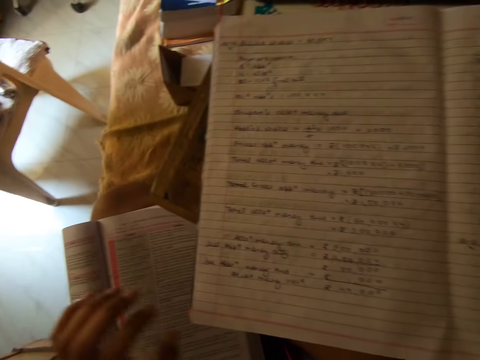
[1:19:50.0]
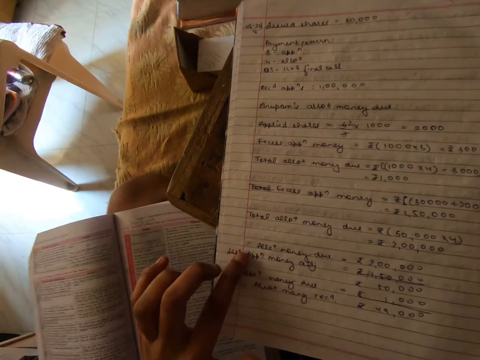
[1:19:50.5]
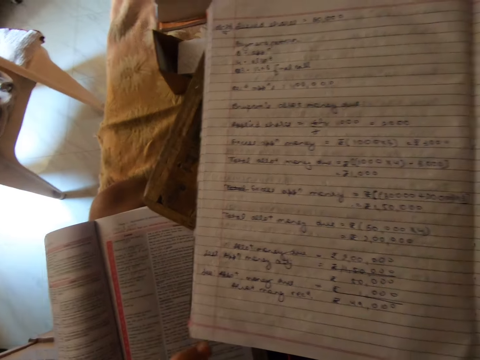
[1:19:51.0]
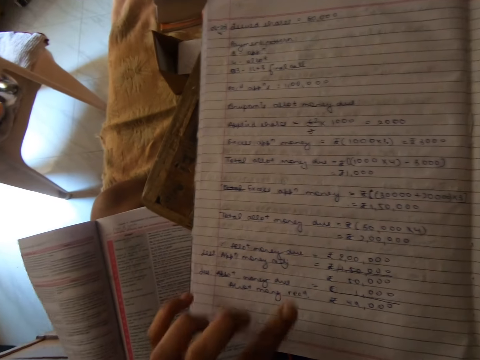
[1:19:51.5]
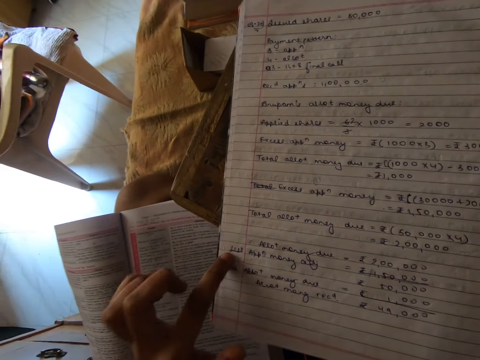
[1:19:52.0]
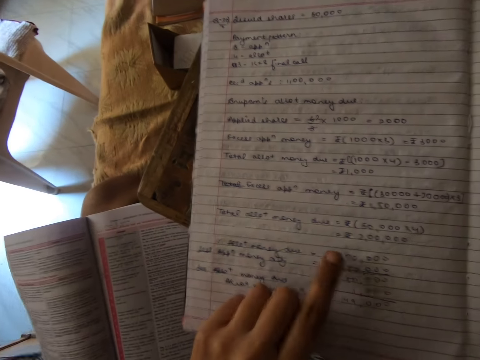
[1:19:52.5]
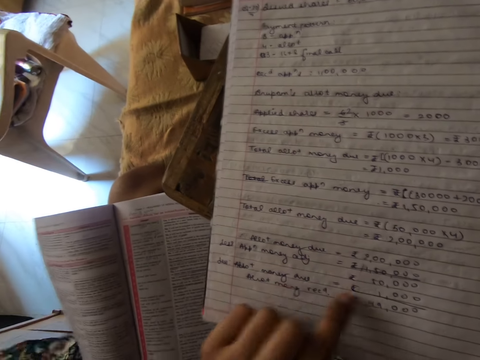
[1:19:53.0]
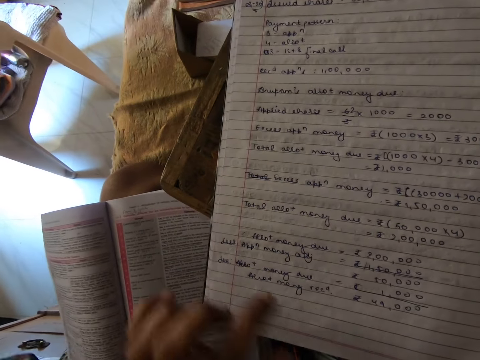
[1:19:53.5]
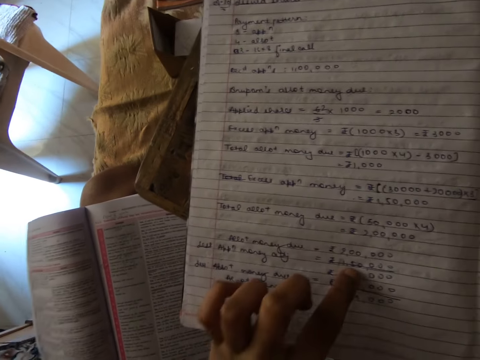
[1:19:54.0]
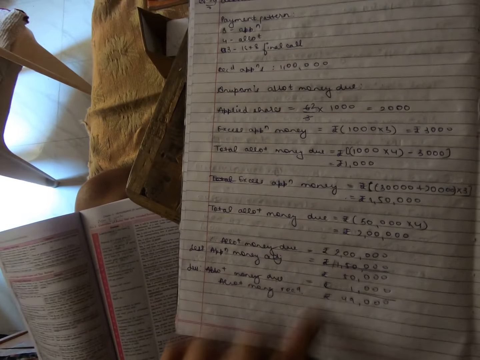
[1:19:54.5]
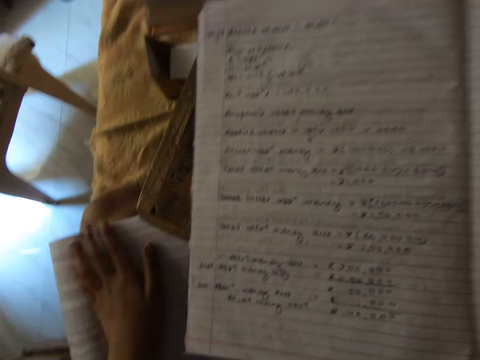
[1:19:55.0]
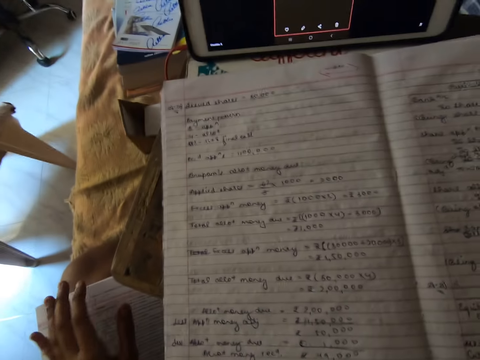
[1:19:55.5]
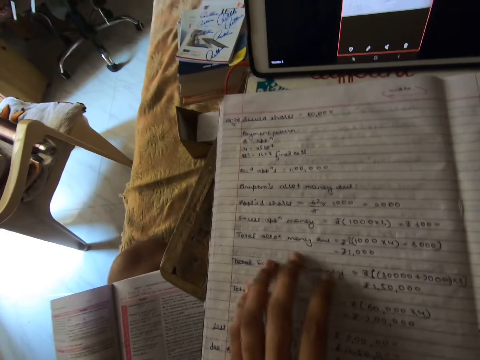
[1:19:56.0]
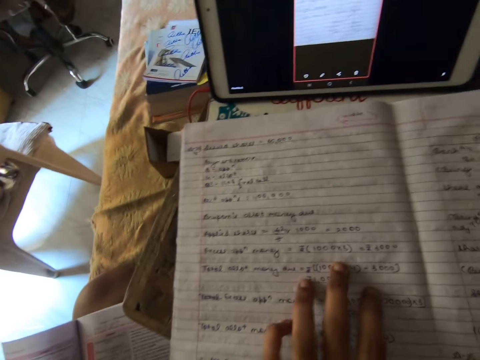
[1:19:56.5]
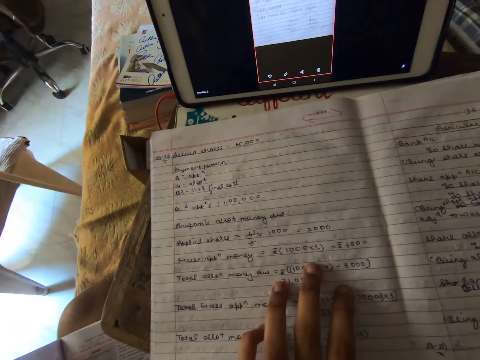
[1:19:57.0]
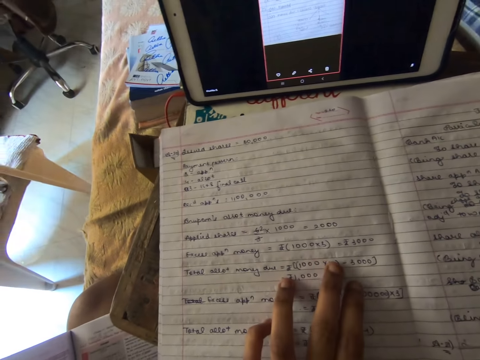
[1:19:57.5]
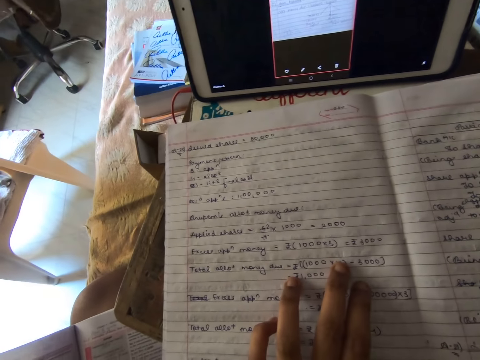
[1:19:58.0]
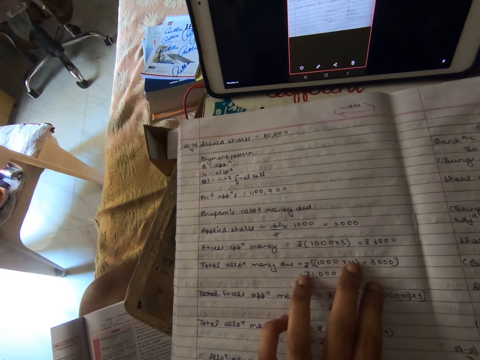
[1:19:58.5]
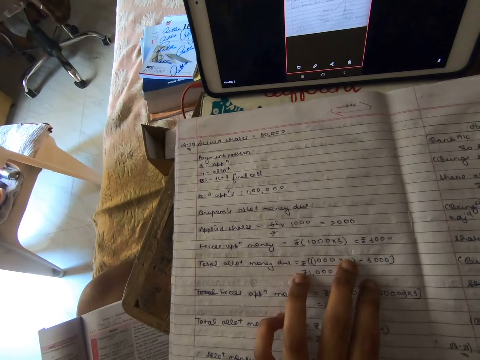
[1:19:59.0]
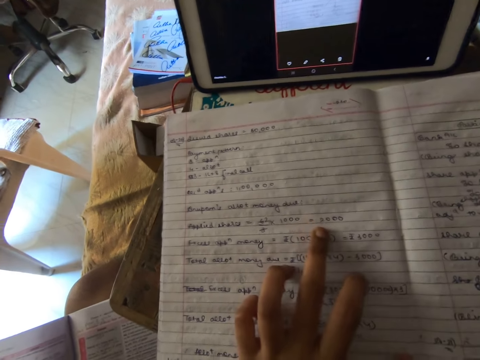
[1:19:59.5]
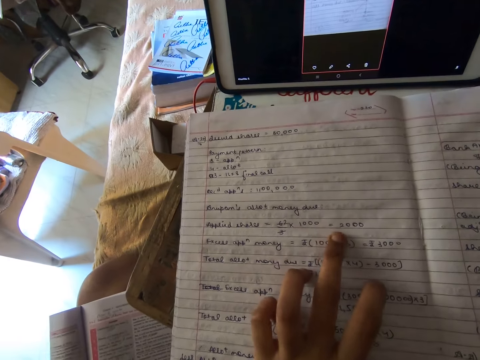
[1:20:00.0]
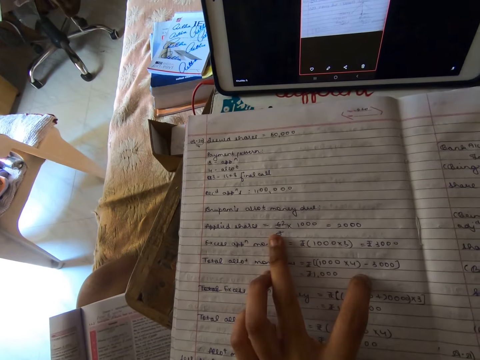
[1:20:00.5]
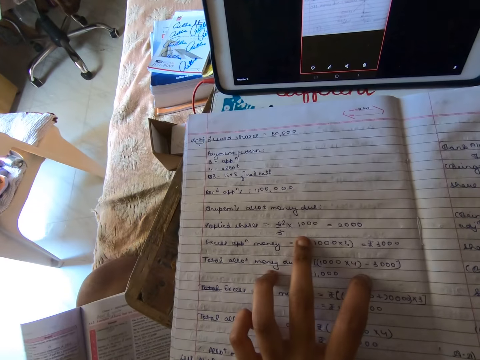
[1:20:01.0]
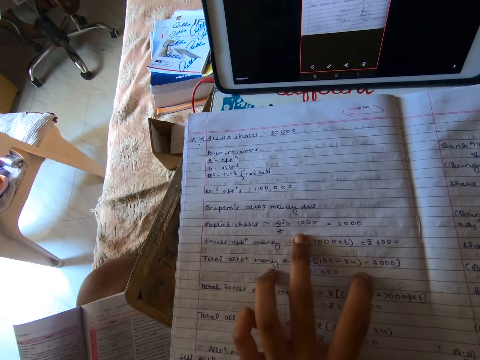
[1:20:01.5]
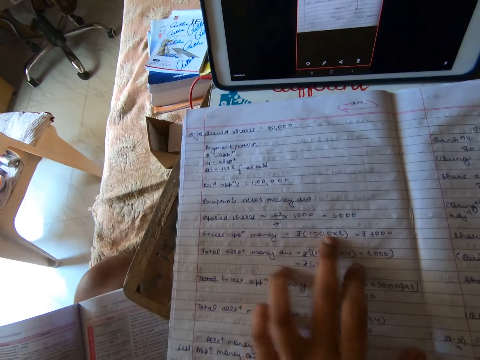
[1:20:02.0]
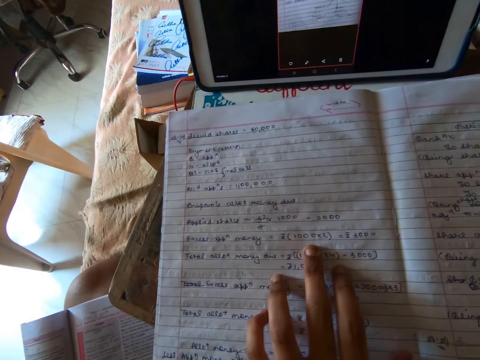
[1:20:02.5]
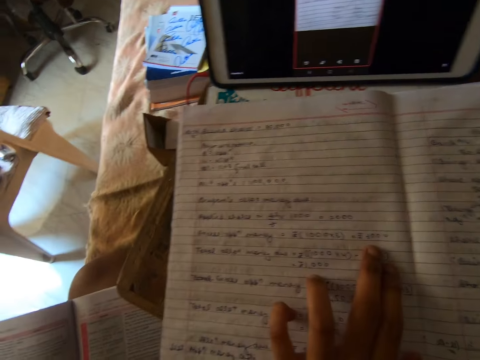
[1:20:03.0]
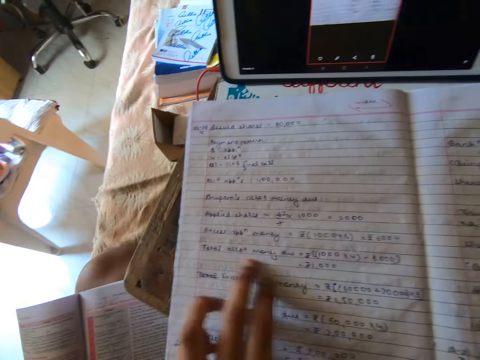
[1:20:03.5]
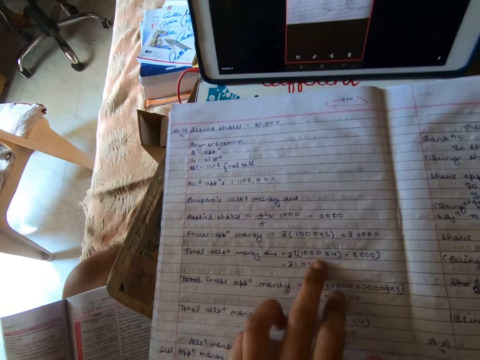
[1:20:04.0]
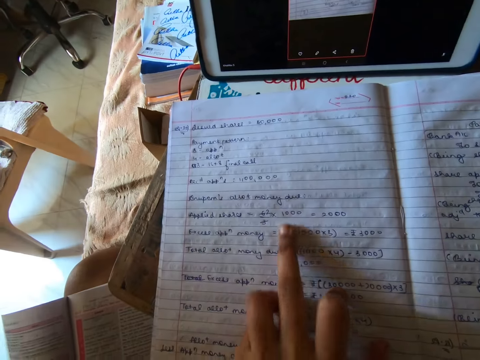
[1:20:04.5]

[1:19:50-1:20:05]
The camera wearer puts the finger on the exercise book. They read the book. They point at the book with the finger. They touch the book. They read the book. They move the fingers.

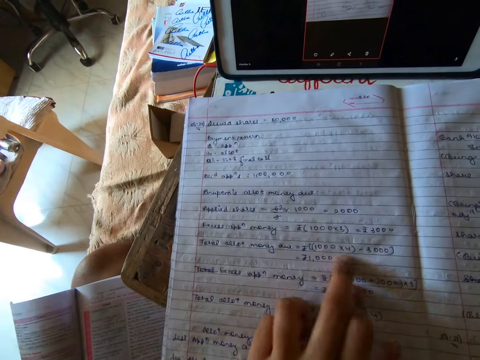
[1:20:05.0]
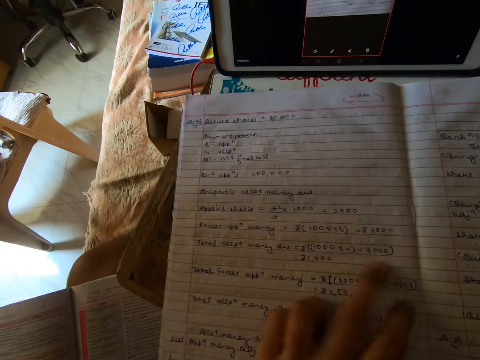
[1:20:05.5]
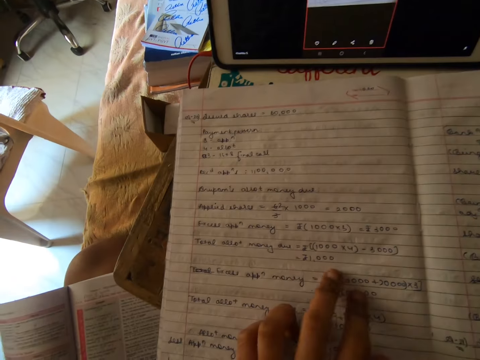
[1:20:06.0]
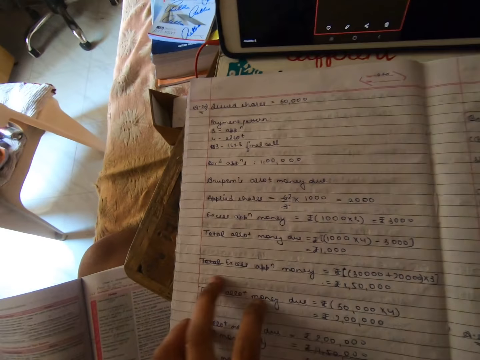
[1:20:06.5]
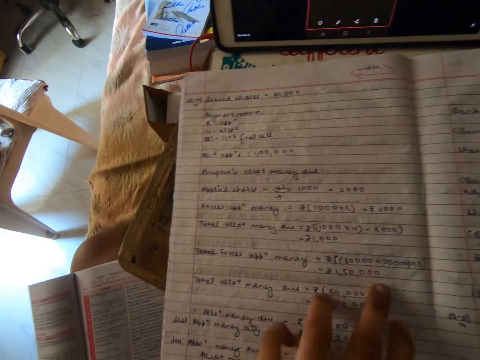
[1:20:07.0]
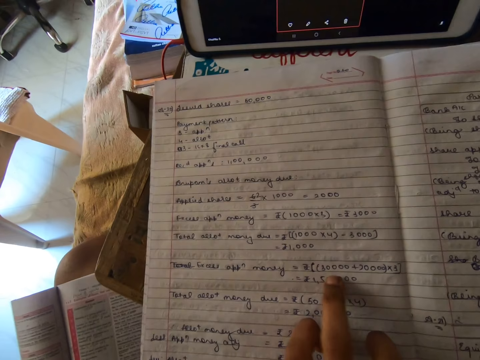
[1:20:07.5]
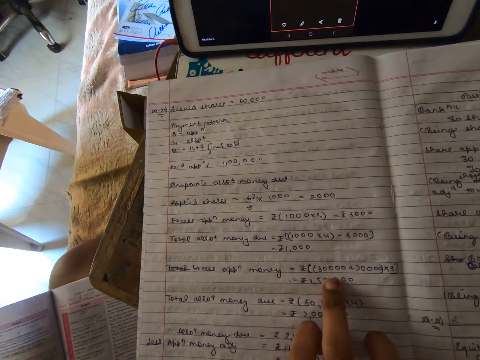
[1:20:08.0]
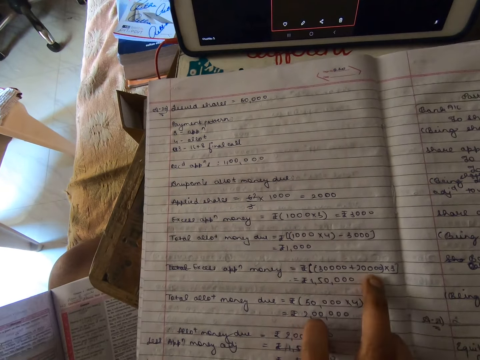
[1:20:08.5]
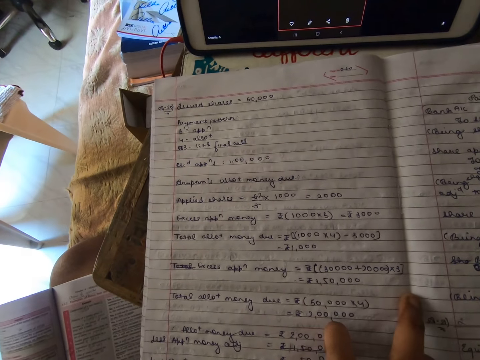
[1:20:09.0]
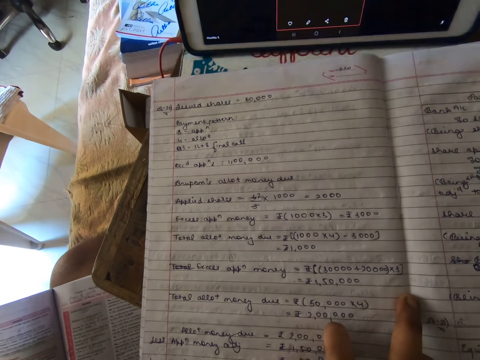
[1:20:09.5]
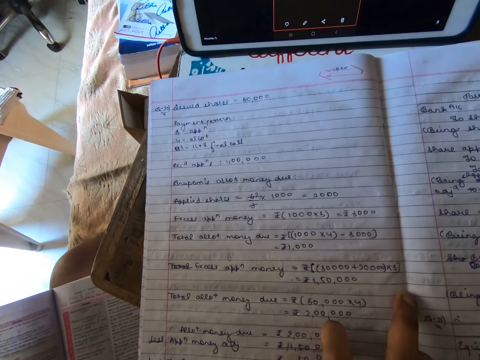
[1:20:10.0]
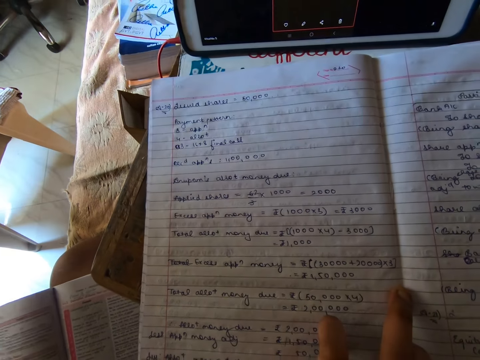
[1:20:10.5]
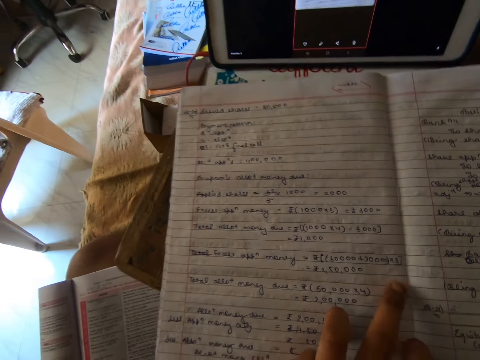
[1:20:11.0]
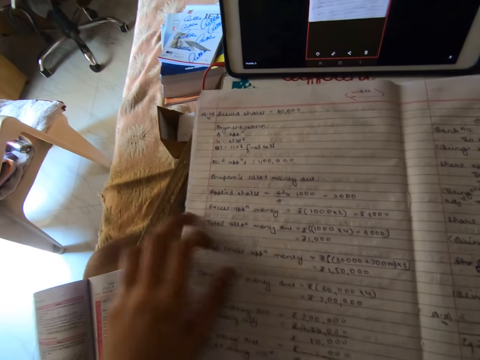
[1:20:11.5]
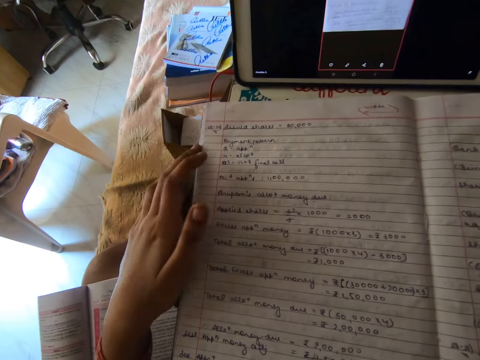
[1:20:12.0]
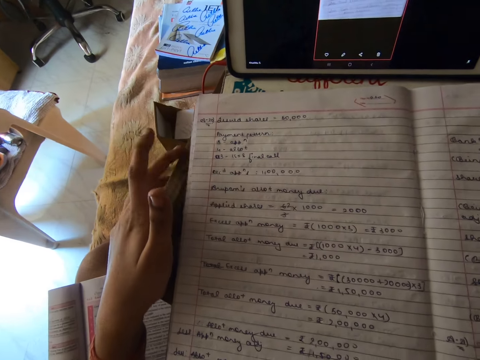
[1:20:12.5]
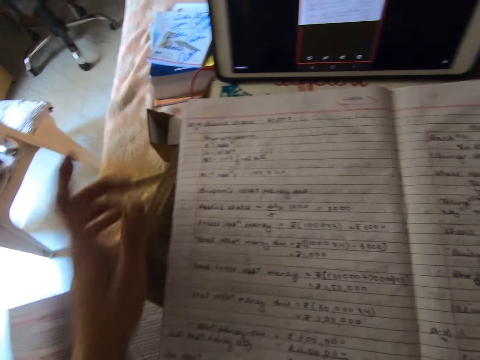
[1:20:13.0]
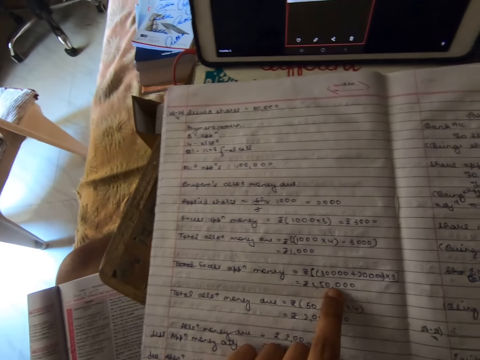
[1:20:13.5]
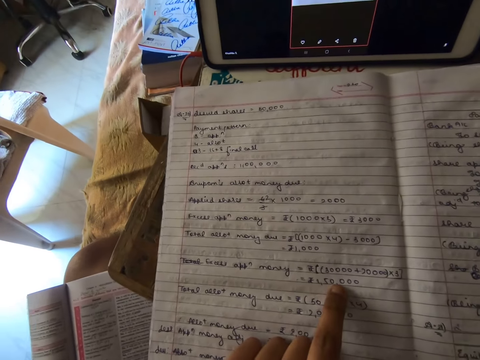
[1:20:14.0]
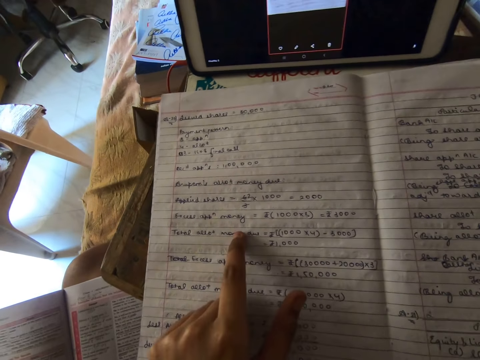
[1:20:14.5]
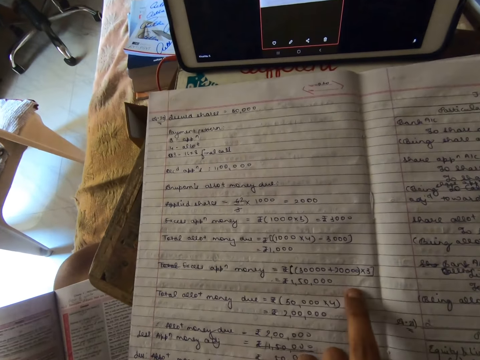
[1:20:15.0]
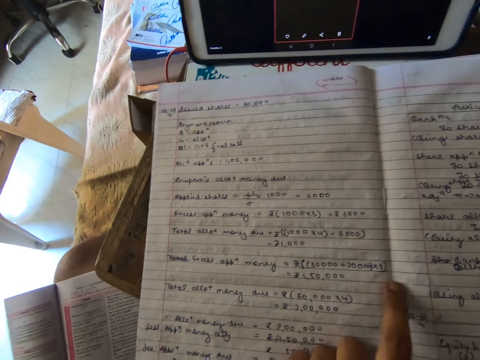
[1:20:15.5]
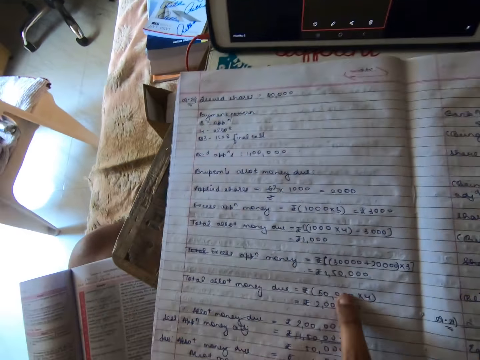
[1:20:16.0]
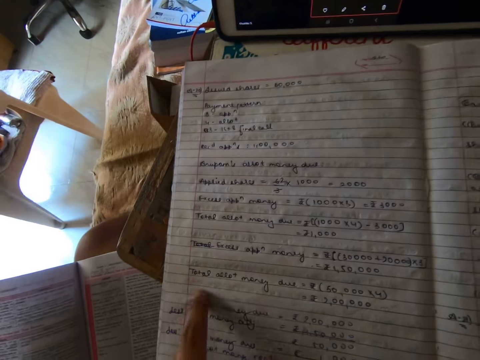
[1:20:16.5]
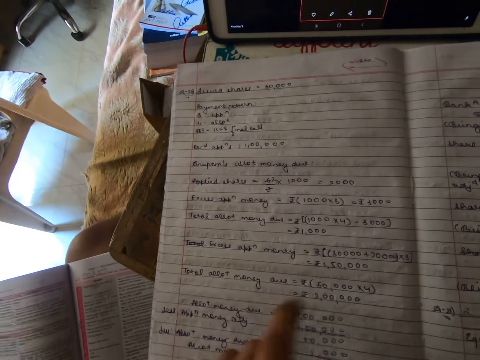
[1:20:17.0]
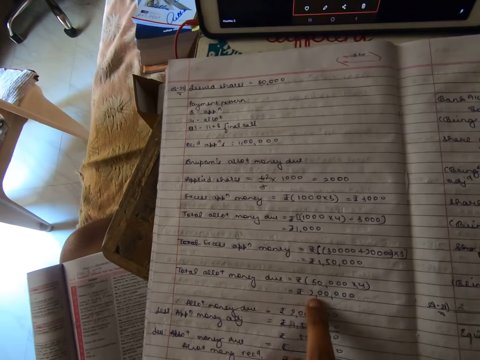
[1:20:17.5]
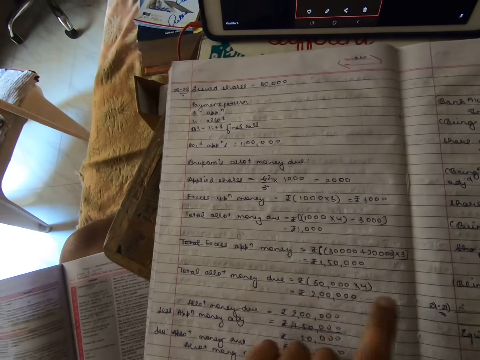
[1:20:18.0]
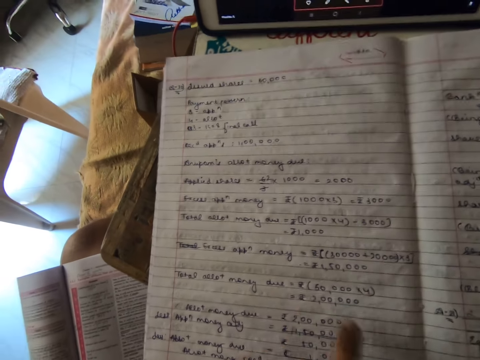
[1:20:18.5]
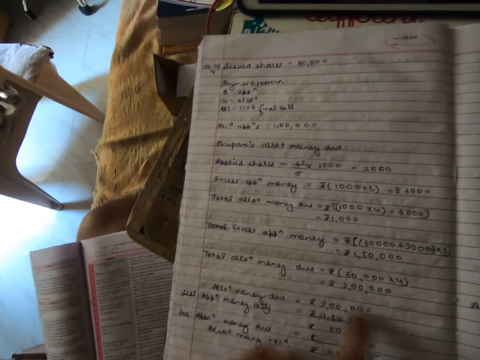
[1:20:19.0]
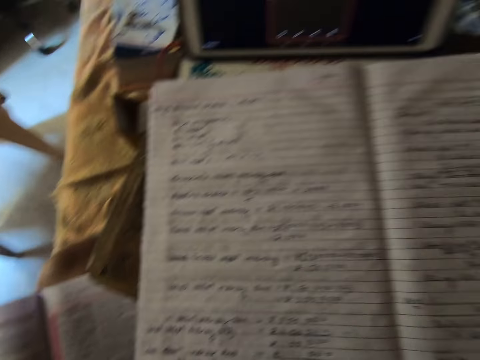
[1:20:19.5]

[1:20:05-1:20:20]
The camera wearer puts the hand on the table. They point at the book with the finger. They move the finger.
